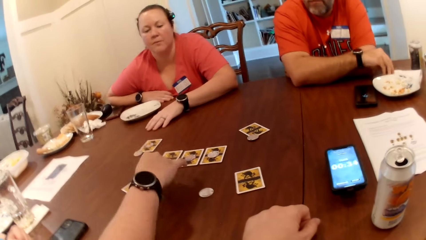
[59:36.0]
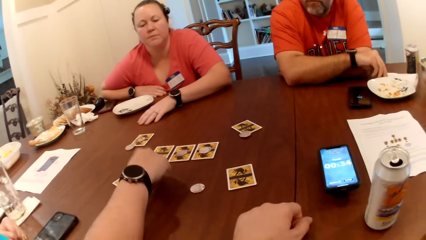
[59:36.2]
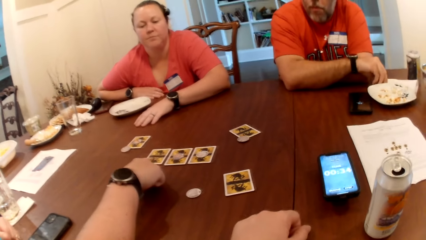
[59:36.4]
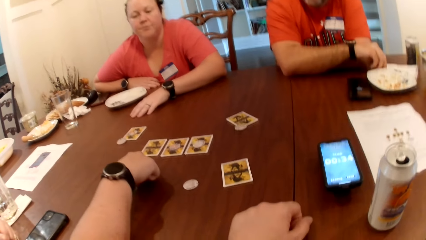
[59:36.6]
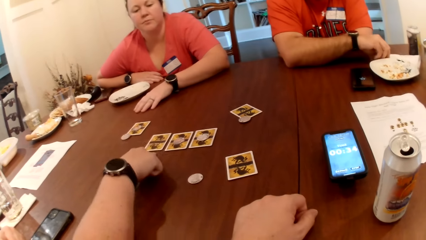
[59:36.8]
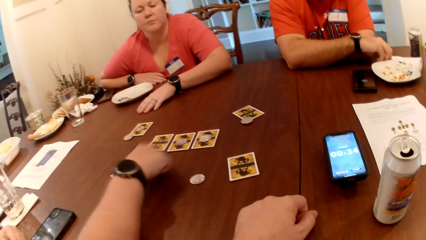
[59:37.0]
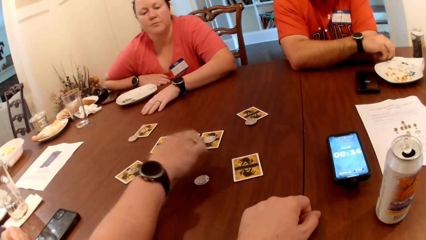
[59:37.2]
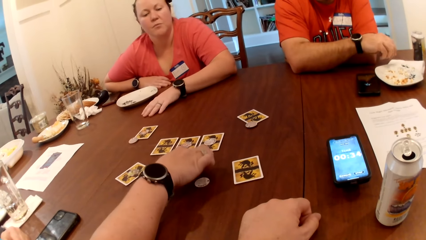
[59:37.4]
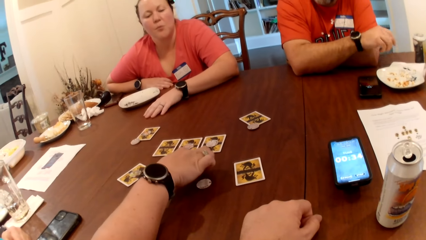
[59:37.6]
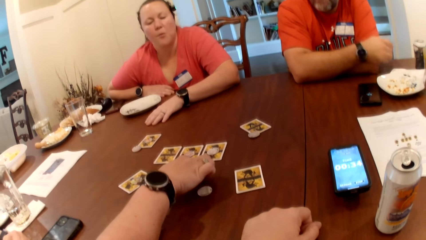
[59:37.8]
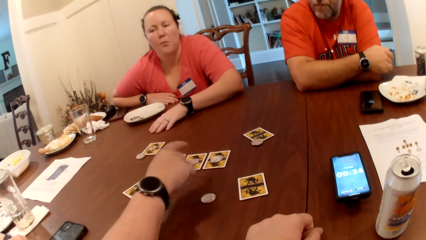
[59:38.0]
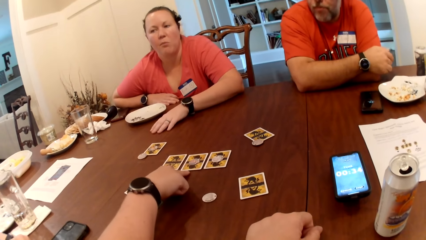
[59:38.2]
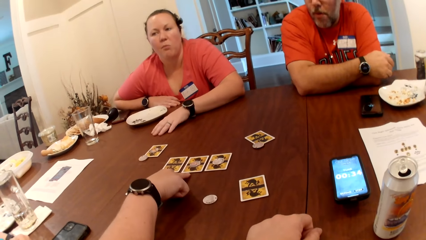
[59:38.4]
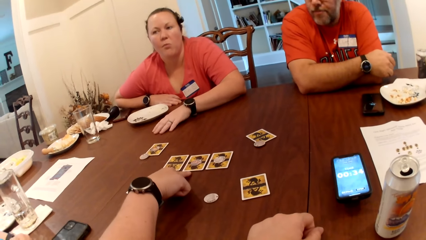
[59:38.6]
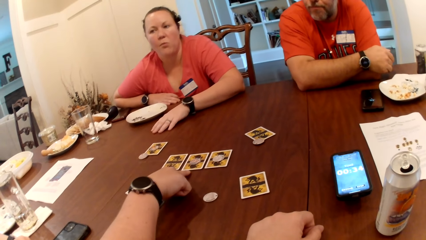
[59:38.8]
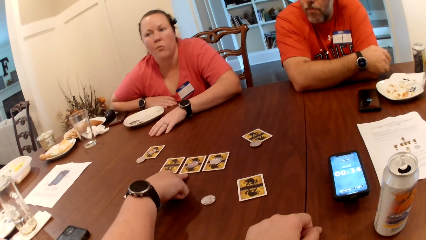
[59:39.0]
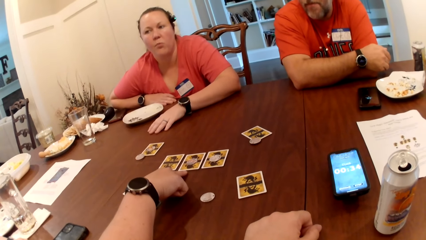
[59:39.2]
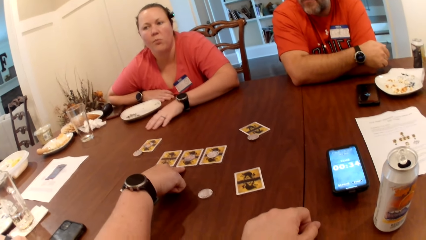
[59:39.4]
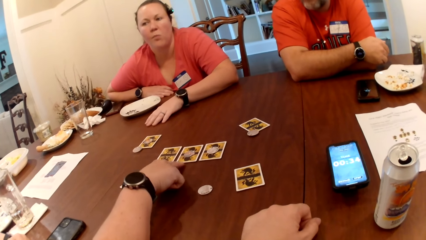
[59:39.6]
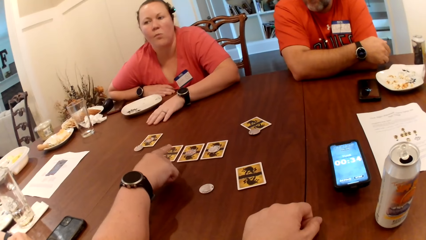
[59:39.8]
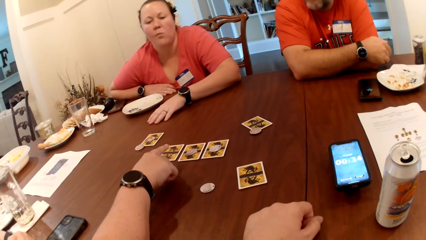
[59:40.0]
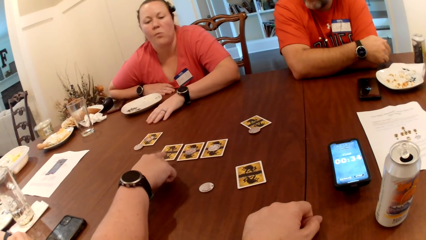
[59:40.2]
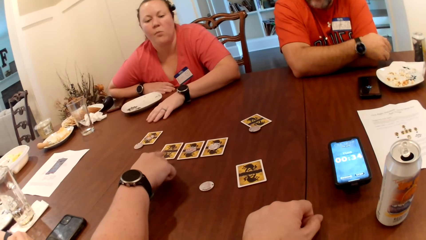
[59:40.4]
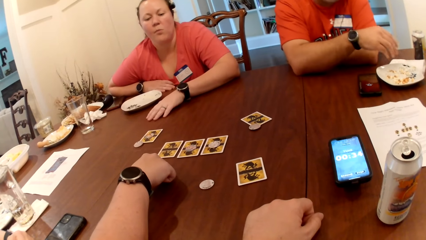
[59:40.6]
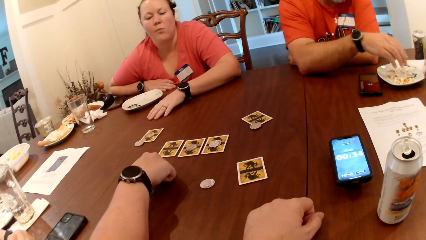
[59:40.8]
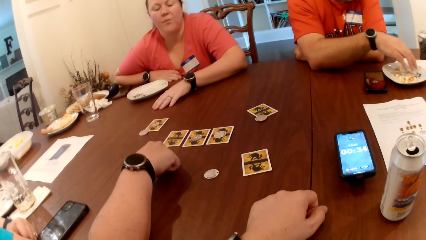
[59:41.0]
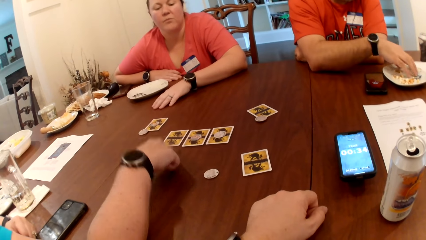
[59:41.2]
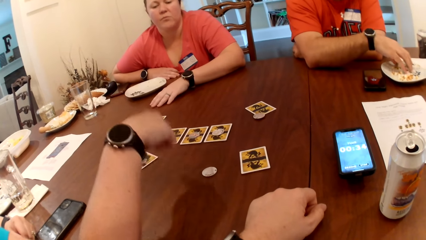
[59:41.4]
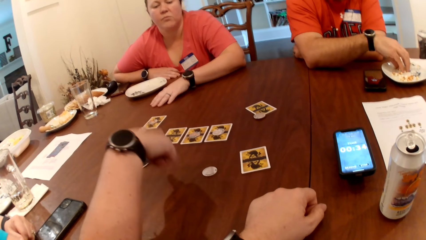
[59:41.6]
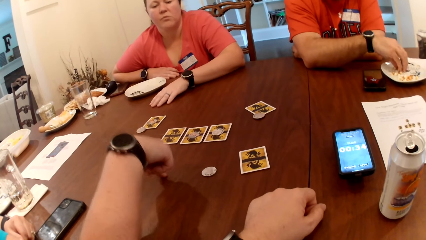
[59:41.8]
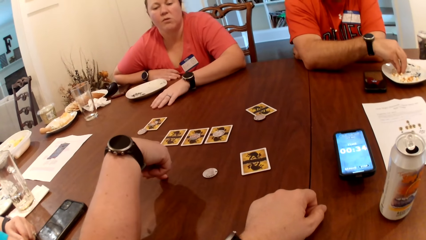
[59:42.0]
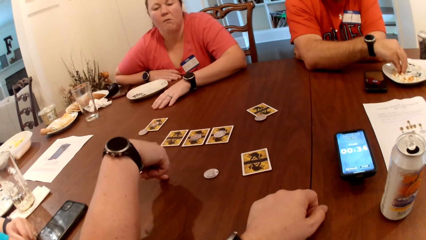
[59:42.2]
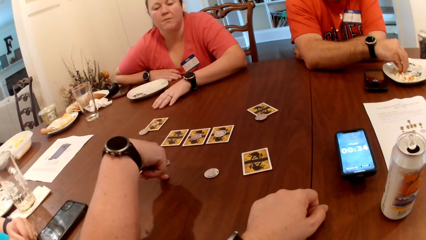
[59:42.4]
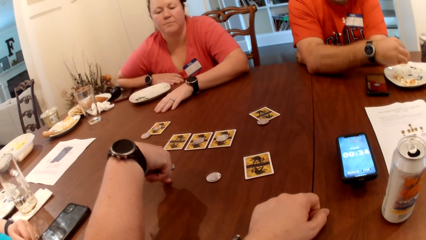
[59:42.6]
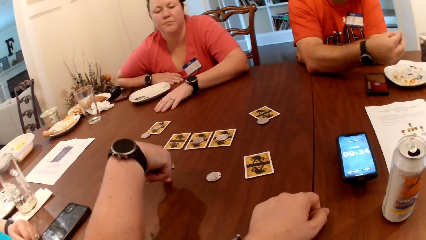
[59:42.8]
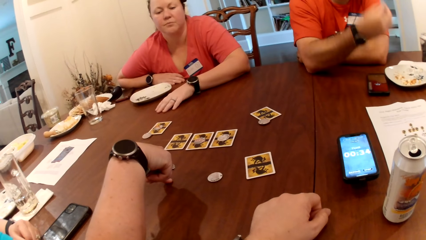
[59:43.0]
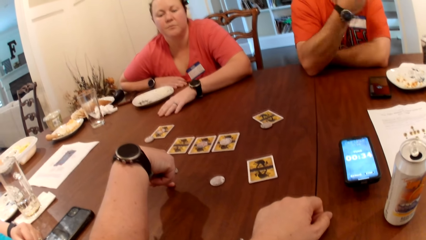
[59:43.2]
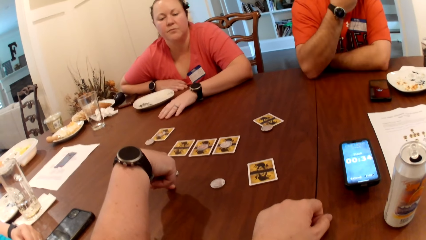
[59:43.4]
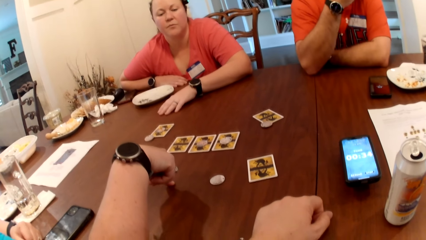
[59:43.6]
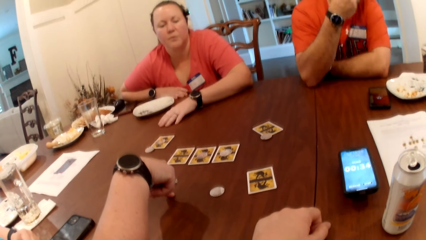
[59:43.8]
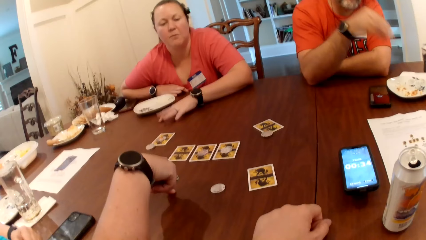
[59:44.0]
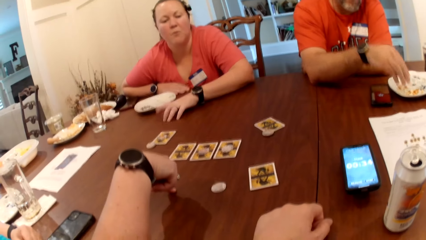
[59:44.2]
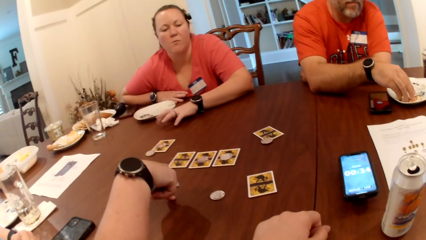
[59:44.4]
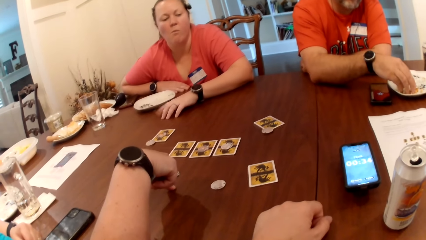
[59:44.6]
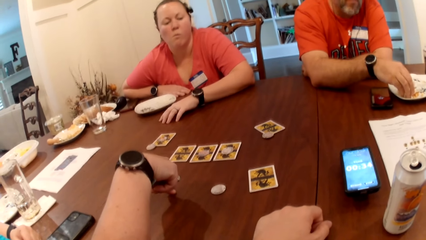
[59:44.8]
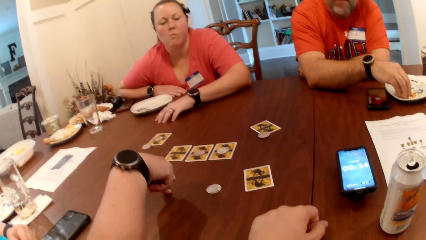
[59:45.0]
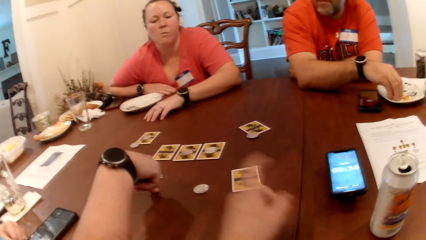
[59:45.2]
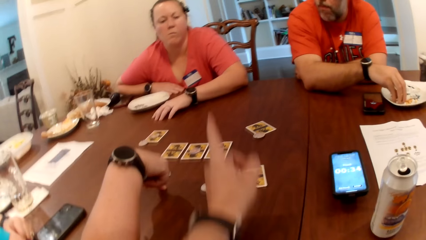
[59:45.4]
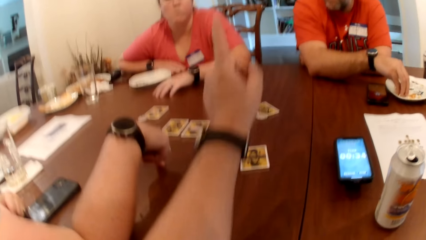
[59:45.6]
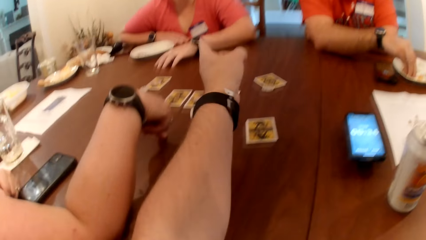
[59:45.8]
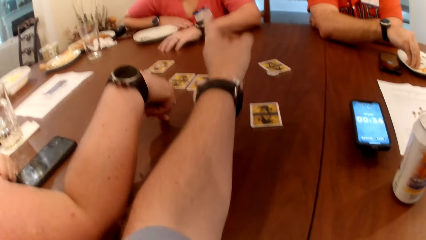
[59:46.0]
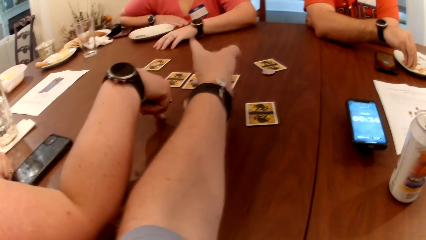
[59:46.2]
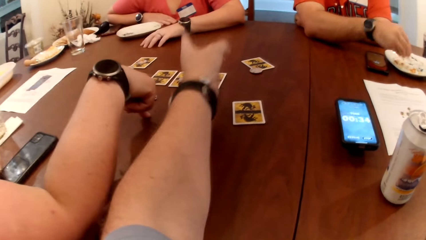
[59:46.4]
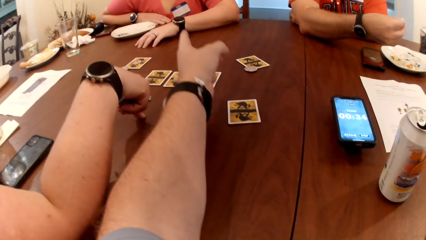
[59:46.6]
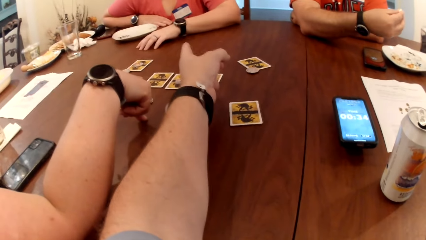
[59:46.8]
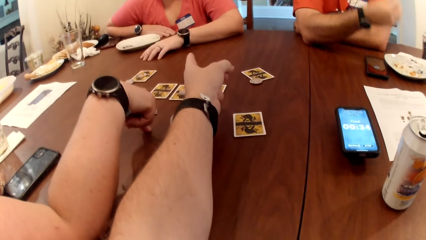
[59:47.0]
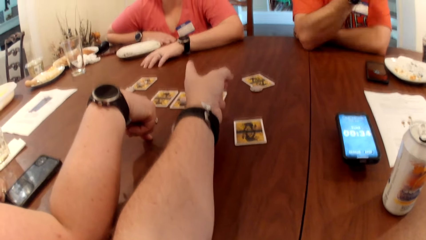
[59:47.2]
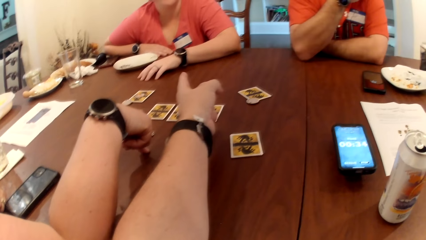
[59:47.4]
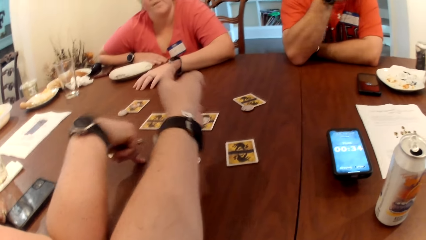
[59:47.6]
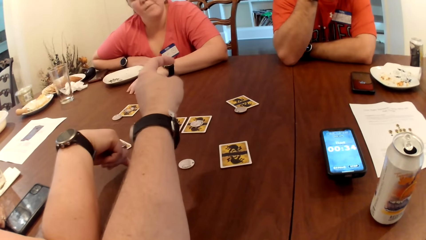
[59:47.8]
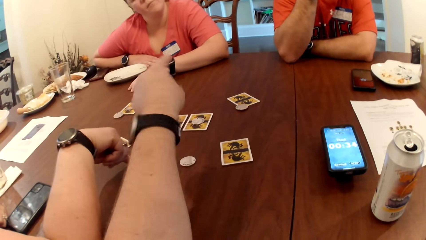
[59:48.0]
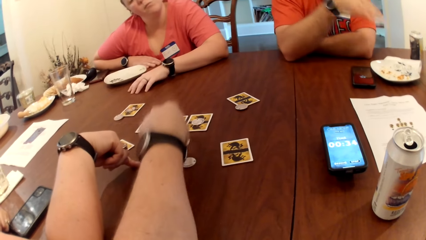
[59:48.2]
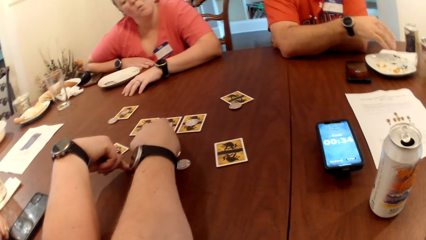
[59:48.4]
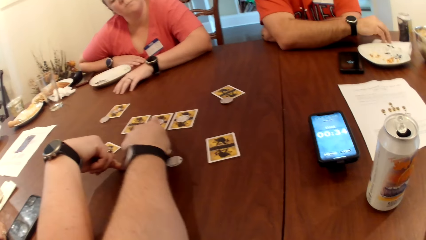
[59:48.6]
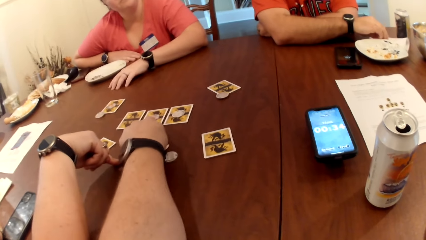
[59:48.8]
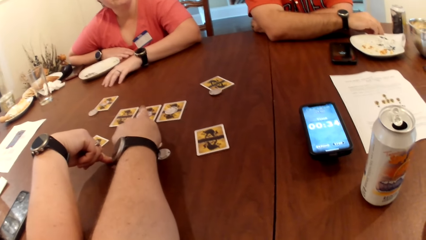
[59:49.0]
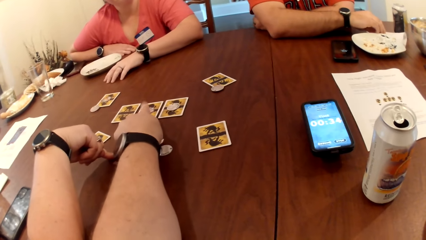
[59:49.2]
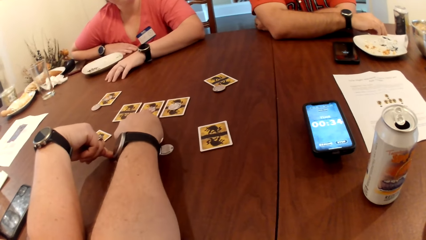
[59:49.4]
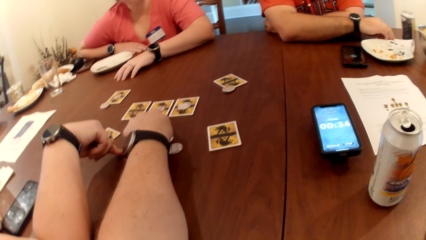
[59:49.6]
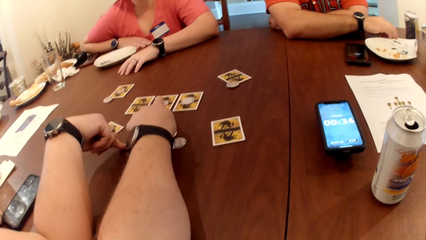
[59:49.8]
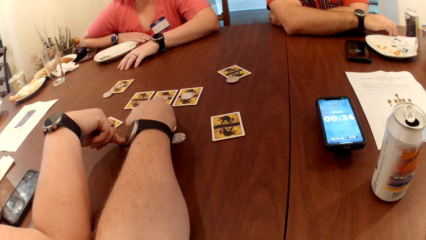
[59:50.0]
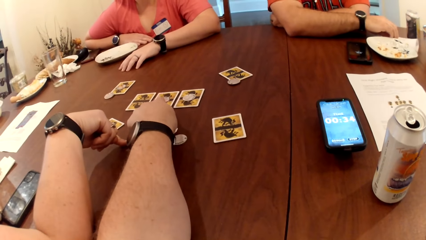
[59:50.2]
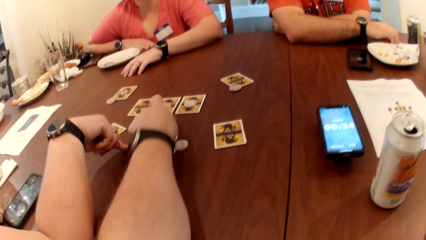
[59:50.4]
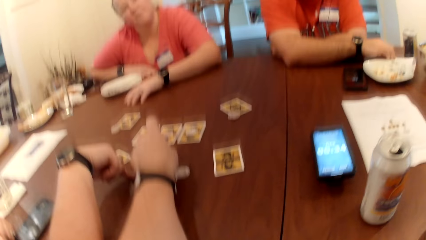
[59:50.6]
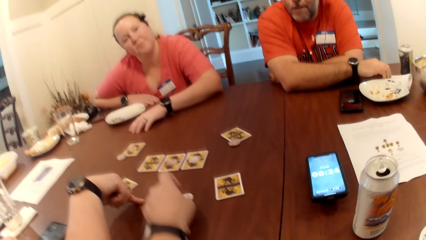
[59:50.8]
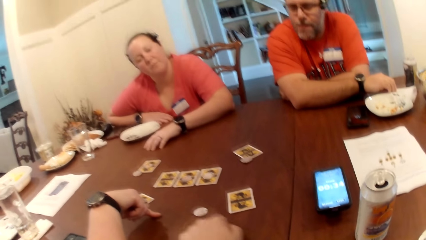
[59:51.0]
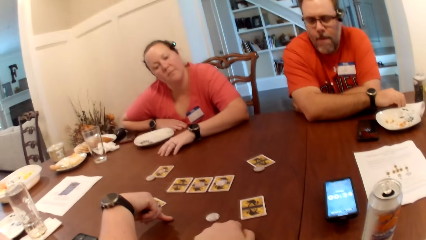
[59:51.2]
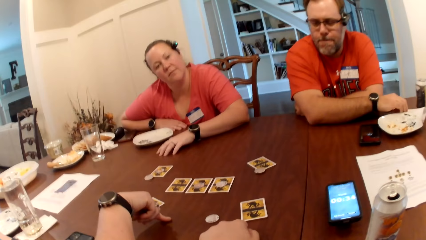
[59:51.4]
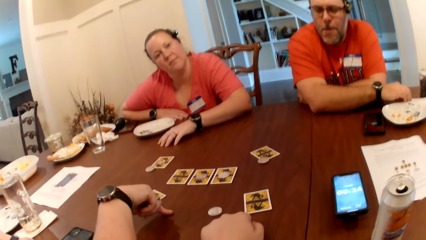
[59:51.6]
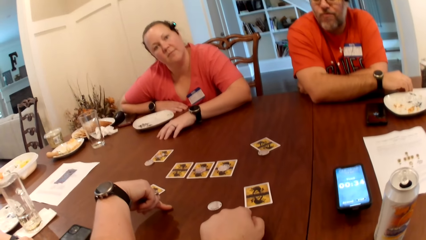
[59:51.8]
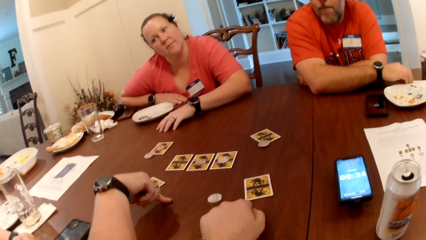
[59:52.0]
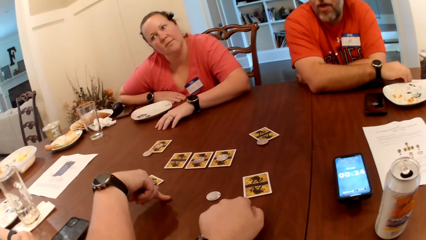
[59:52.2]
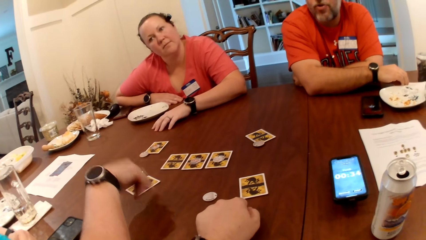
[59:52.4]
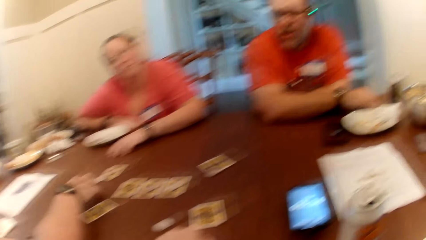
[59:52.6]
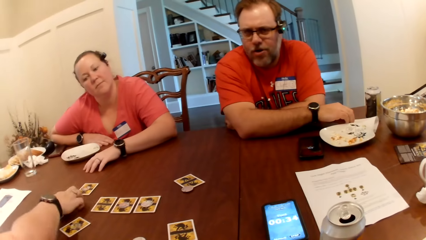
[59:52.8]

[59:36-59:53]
A woman points at the card. A man takes the popcorn. The camera wearer points at another woman. He touches the cards on the table with his left hand. He points at the card.
